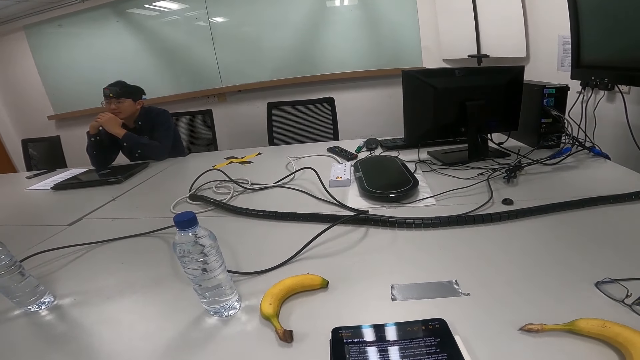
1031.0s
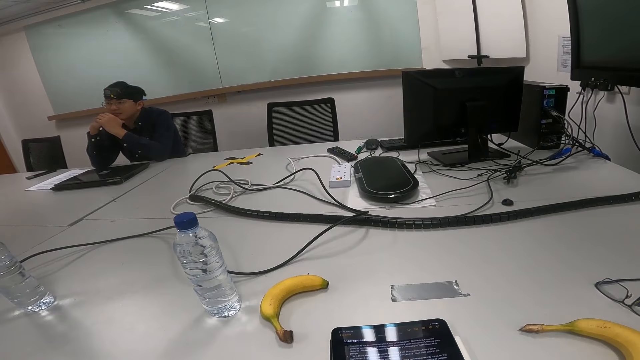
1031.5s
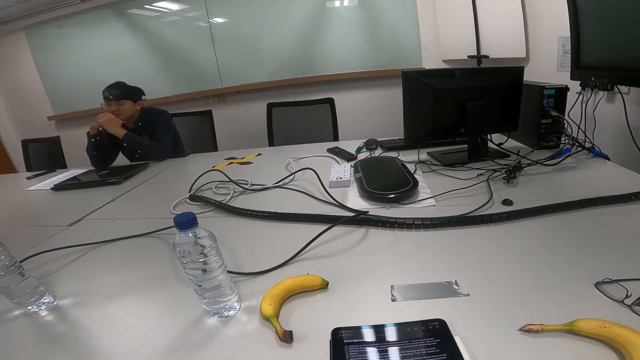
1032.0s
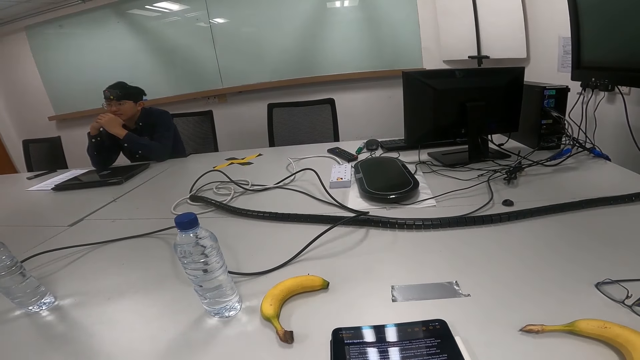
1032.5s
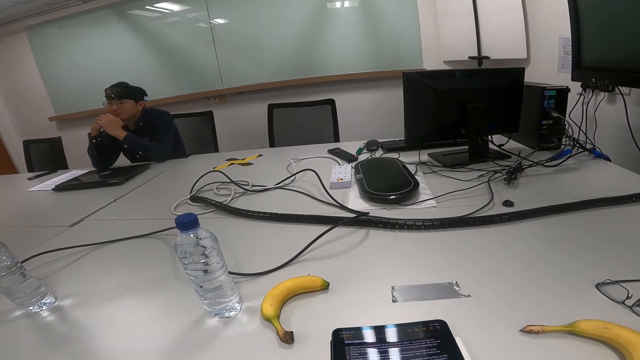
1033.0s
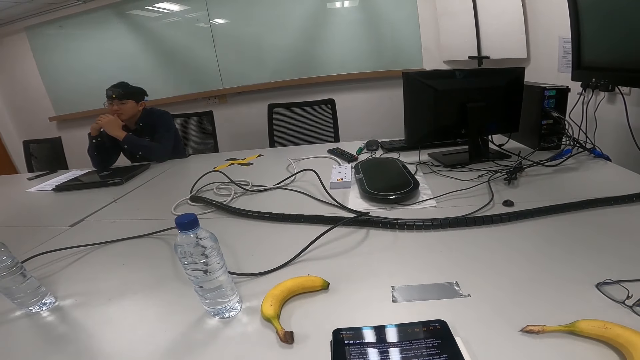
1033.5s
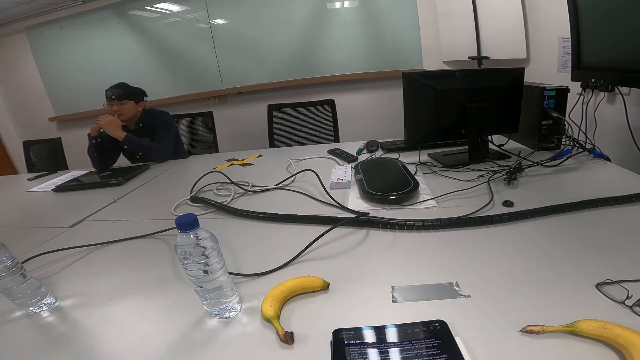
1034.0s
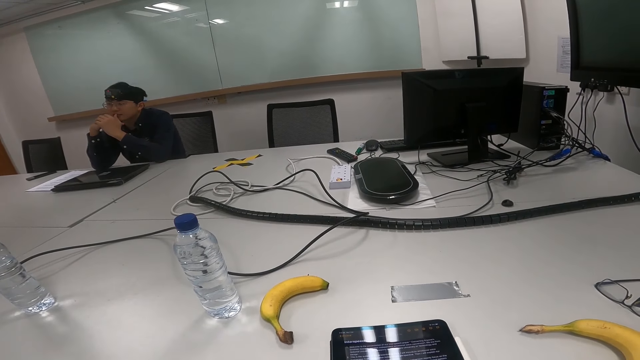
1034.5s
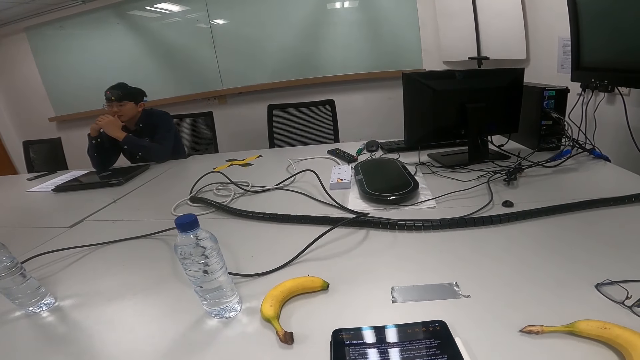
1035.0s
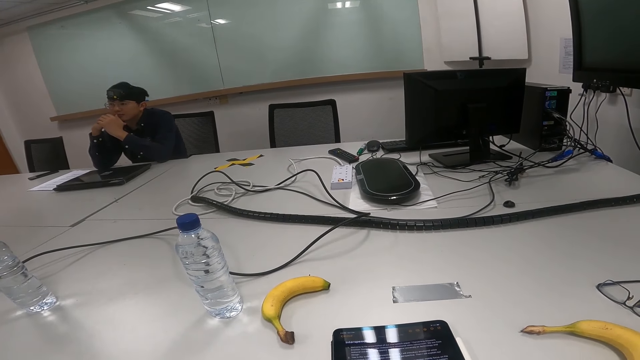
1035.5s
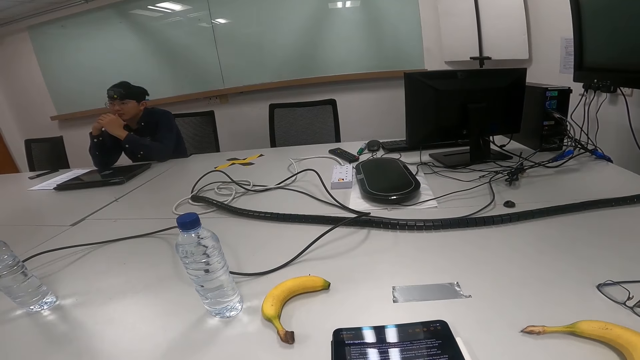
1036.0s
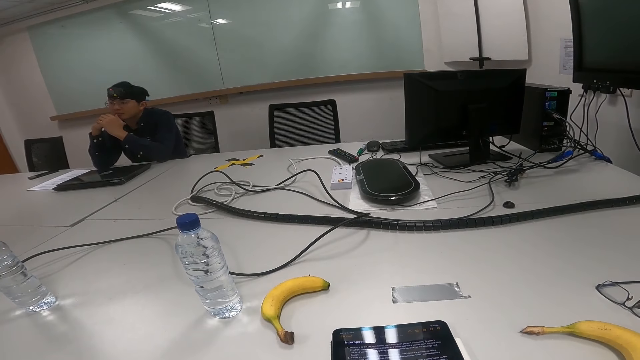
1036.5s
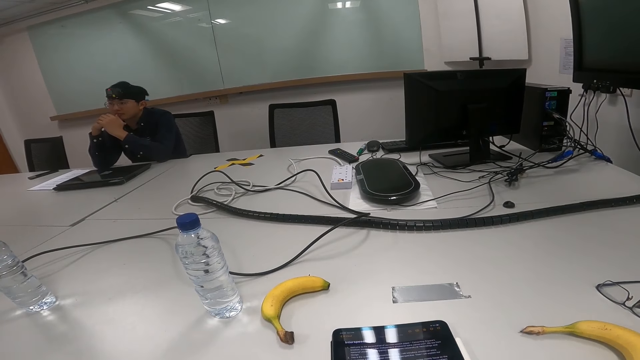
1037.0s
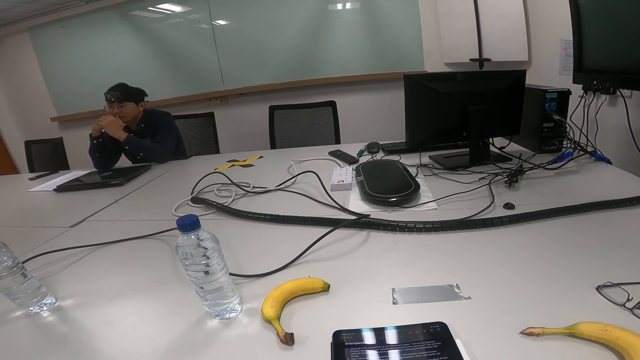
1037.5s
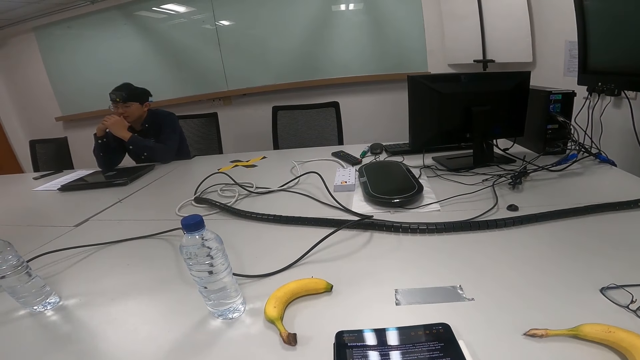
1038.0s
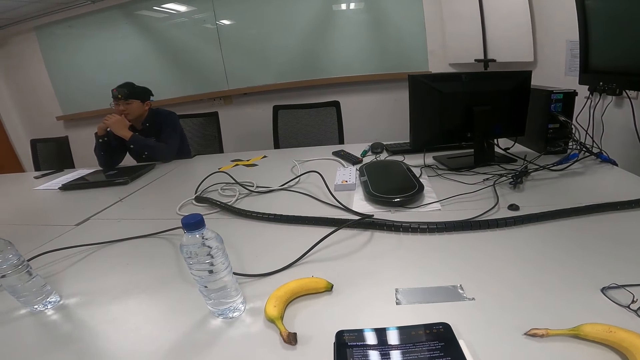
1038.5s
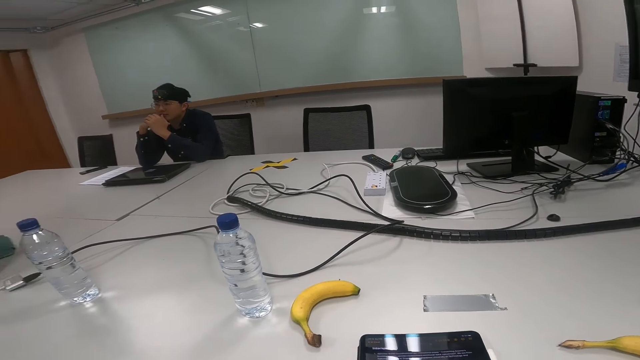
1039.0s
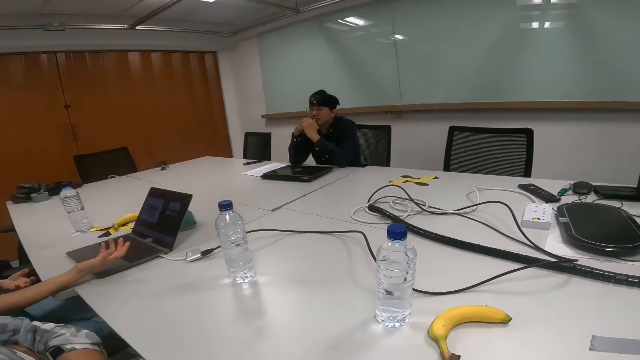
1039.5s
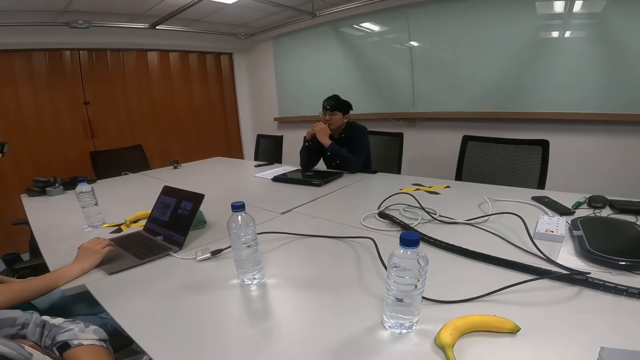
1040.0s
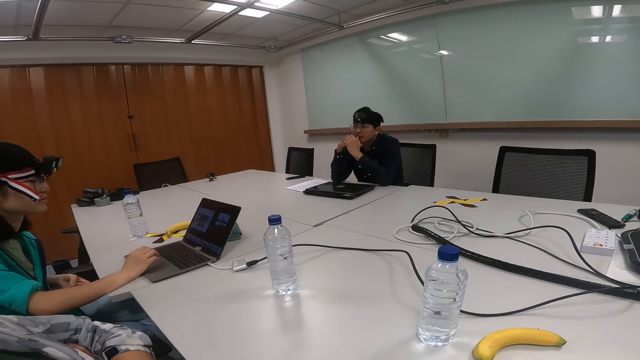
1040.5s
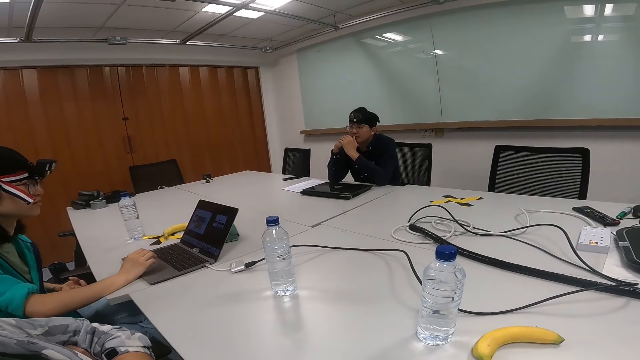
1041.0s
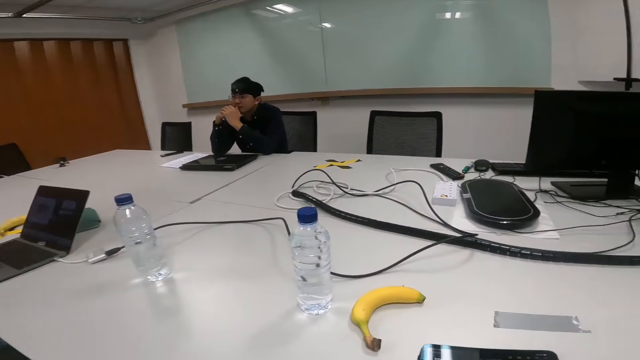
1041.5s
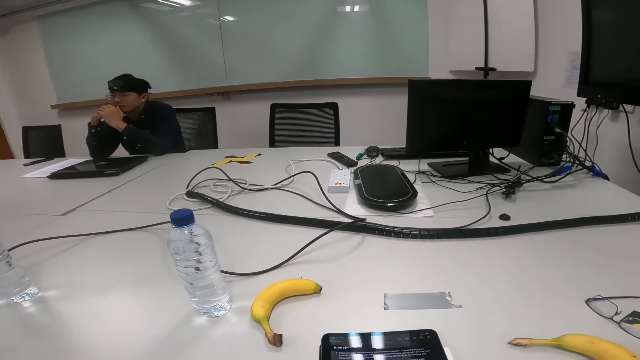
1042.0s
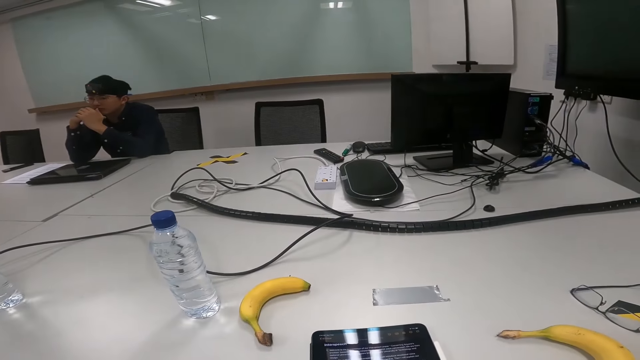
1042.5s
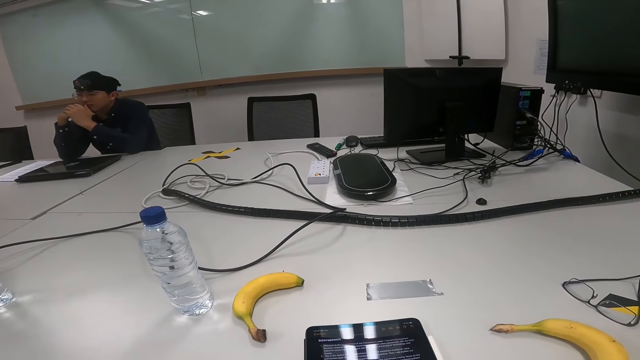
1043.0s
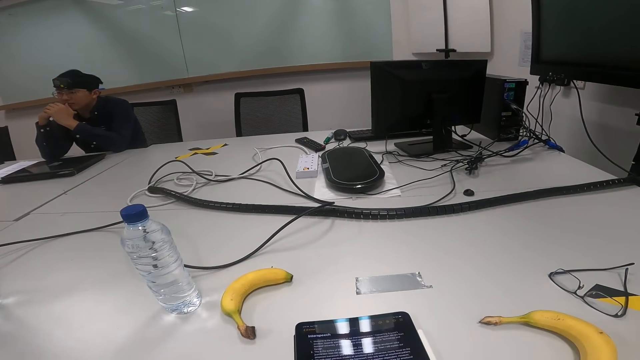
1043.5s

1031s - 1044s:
A person nods the head. Another person sways hands.

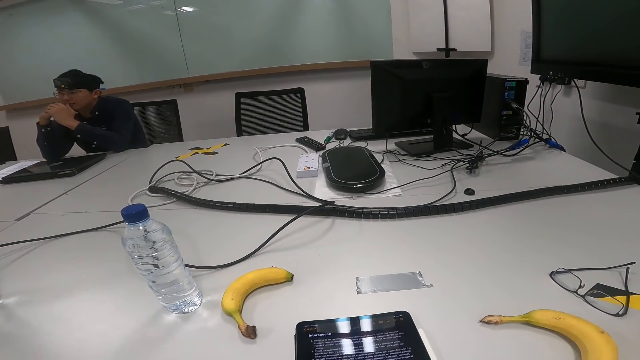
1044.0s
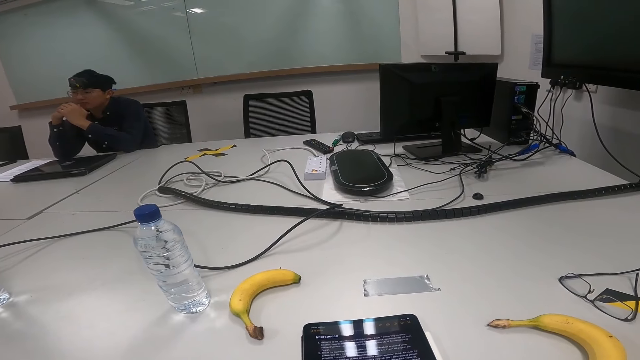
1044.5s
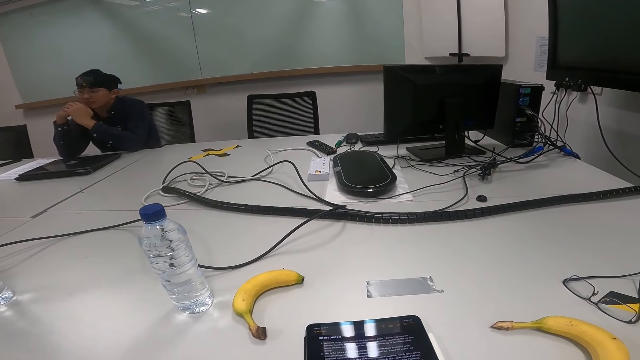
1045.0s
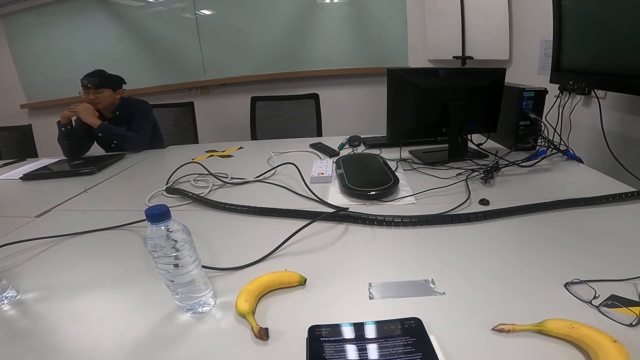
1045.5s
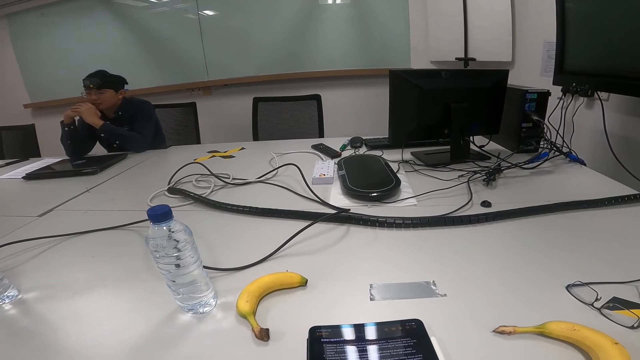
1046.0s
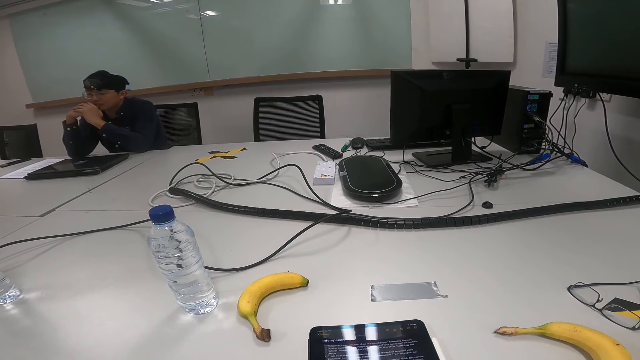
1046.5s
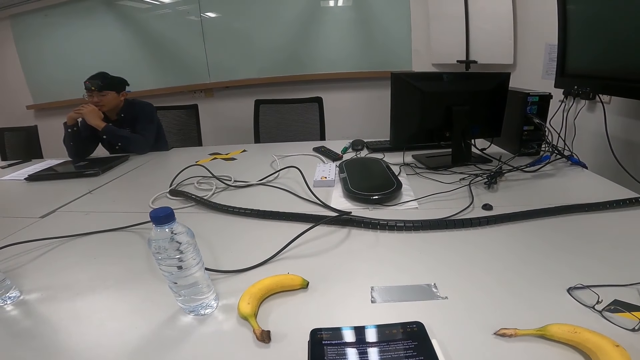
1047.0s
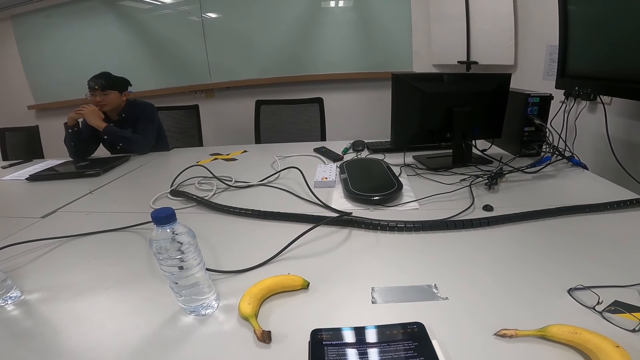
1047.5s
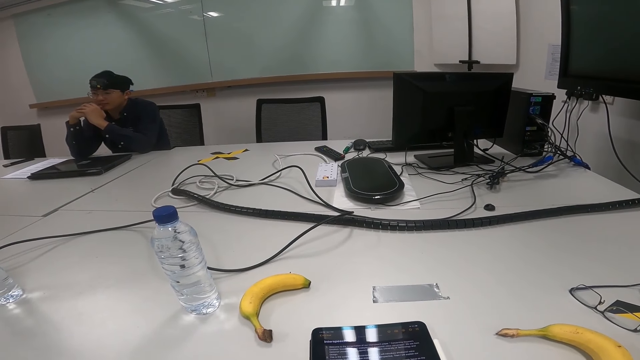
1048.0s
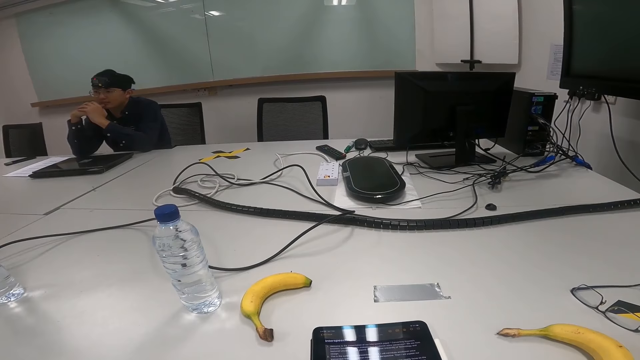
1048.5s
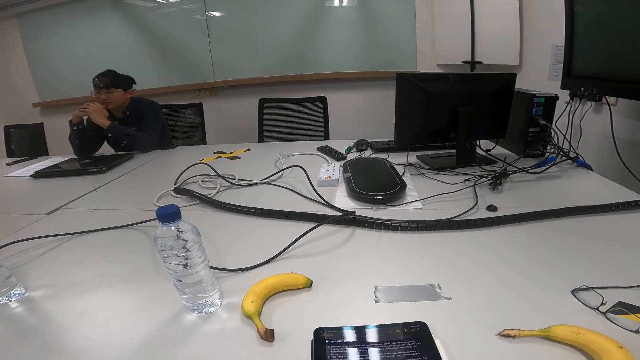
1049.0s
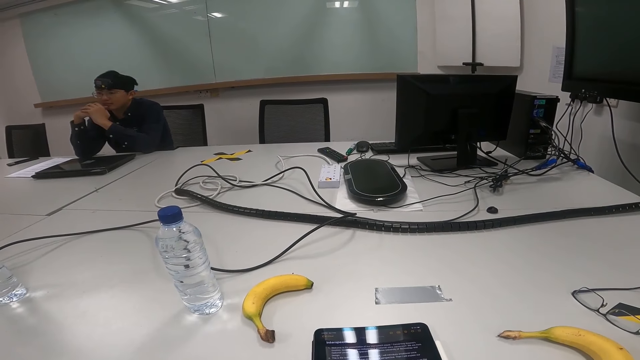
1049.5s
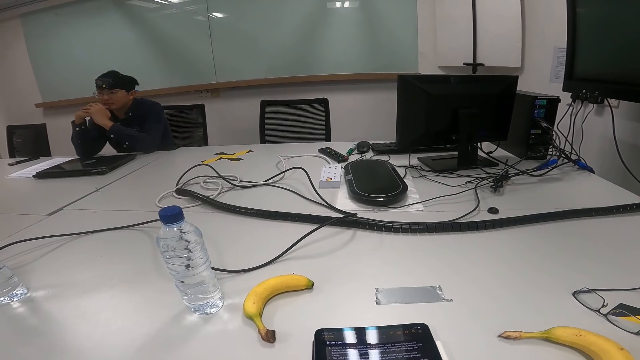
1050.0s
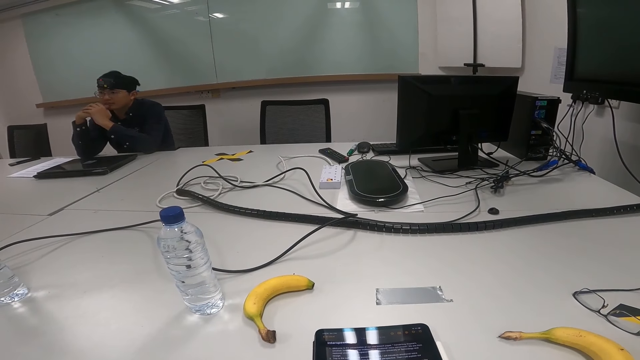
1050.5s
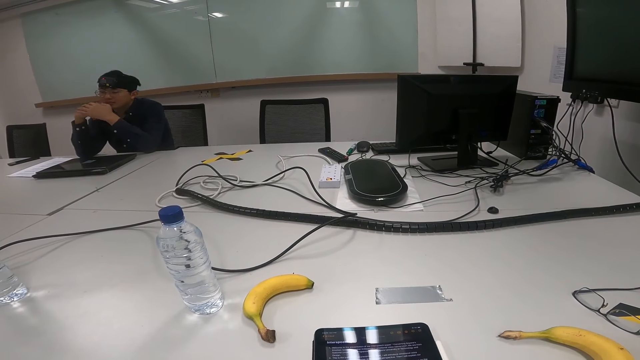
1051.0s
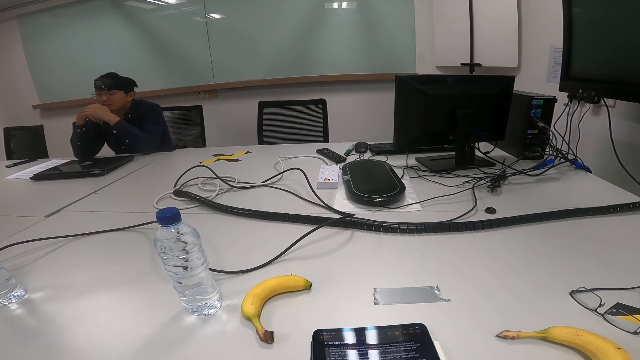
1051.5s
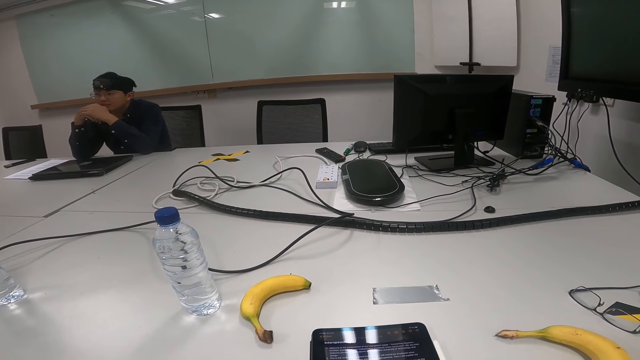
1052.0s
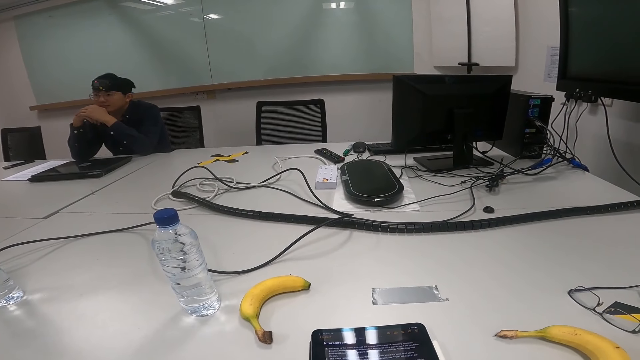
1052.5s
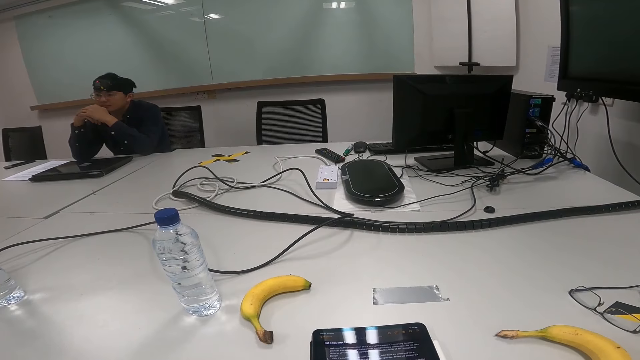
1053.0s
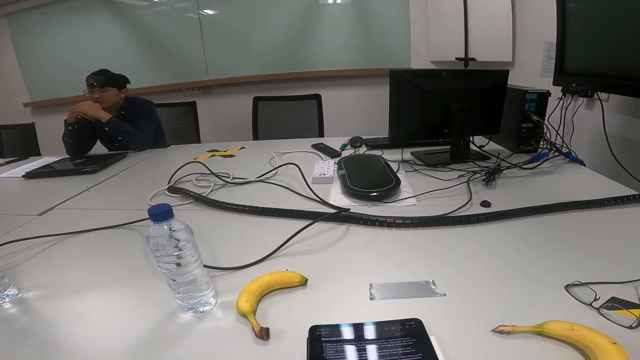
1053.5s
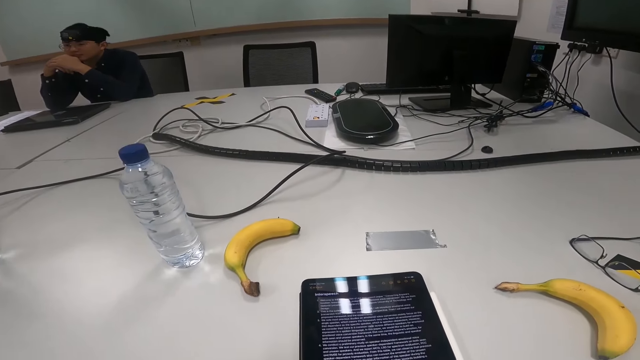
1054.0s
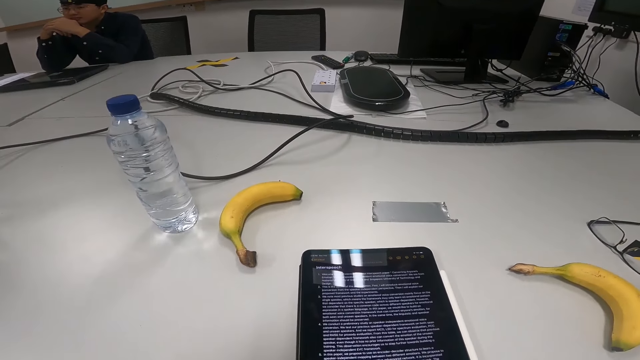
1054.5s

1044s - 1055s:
A person nods the head.
